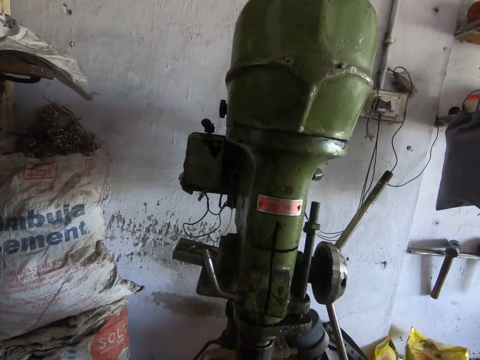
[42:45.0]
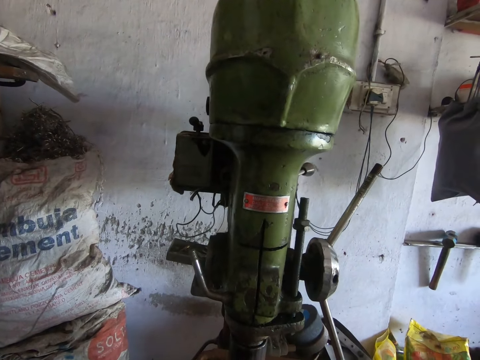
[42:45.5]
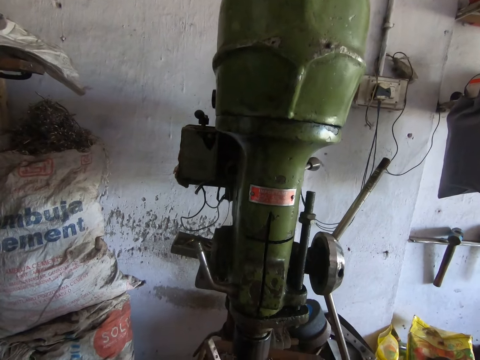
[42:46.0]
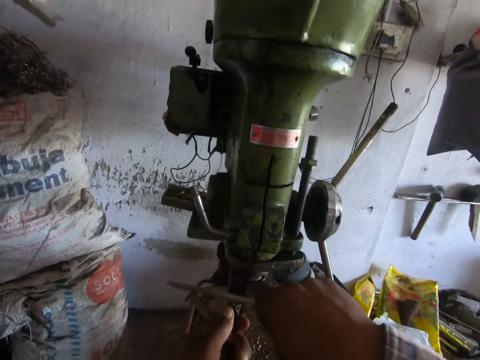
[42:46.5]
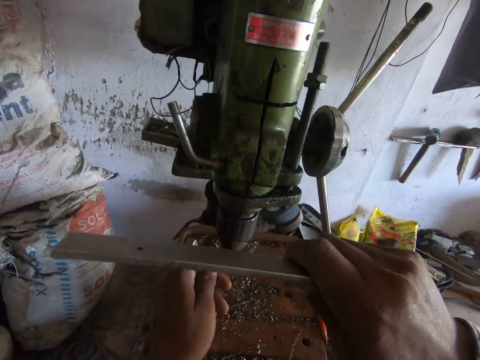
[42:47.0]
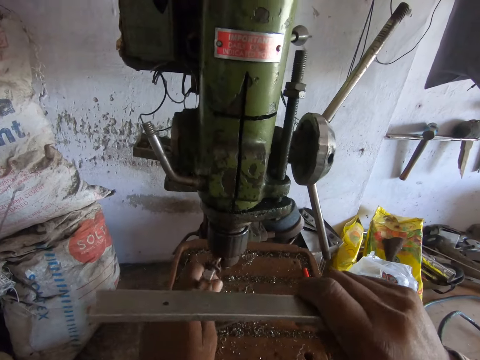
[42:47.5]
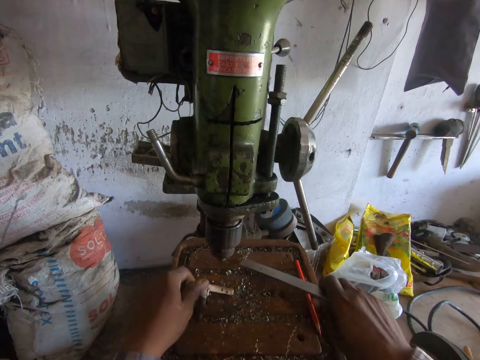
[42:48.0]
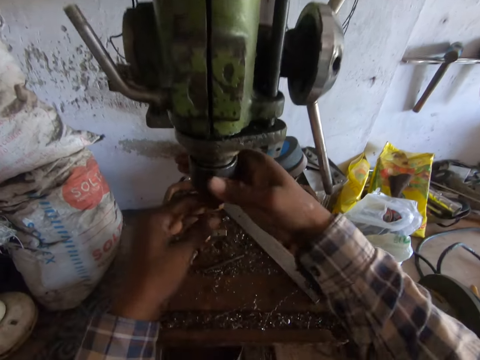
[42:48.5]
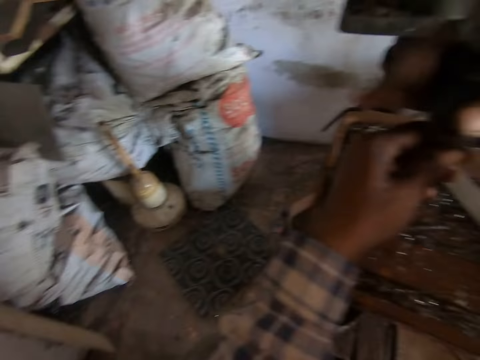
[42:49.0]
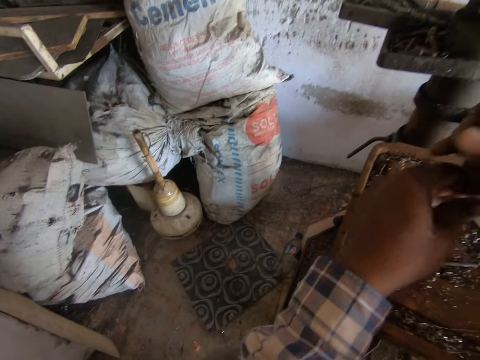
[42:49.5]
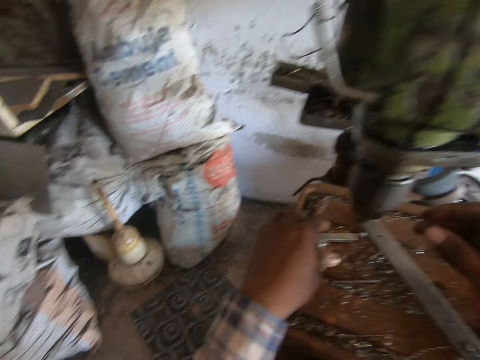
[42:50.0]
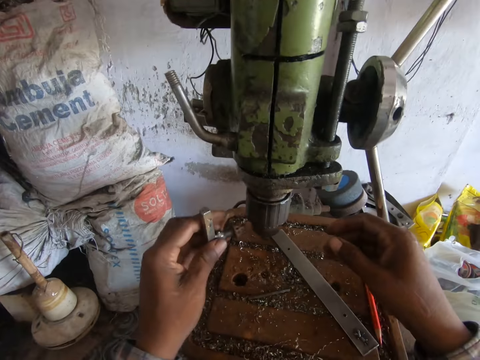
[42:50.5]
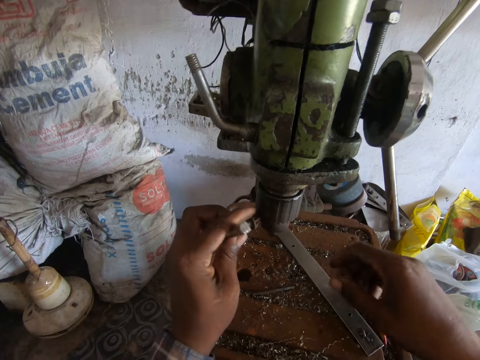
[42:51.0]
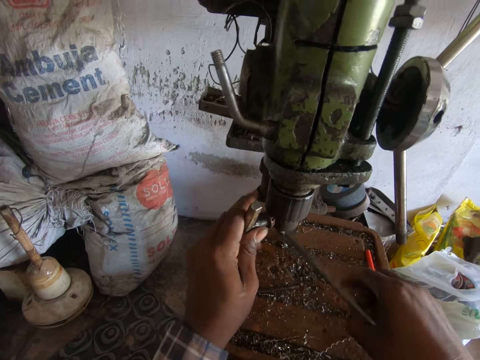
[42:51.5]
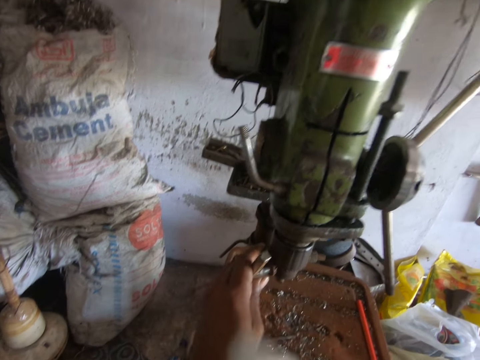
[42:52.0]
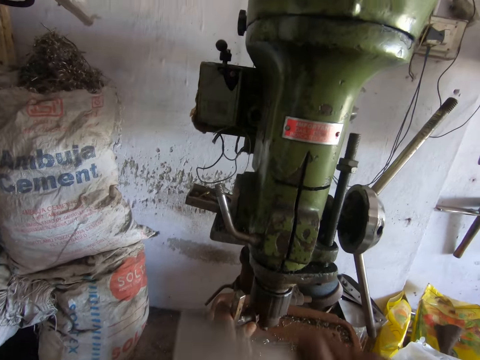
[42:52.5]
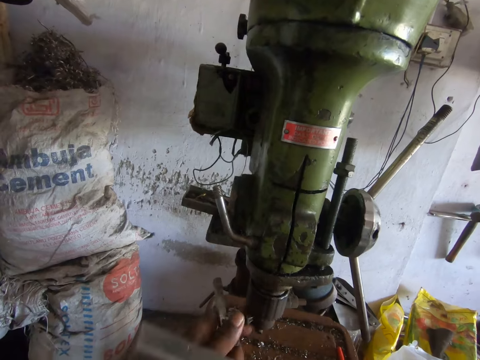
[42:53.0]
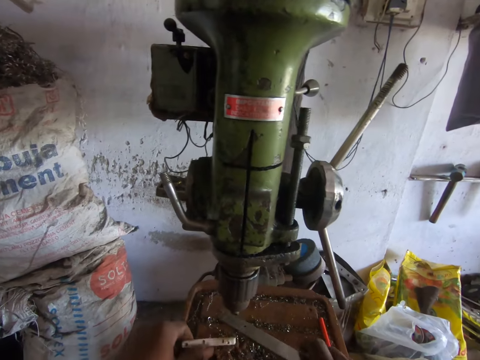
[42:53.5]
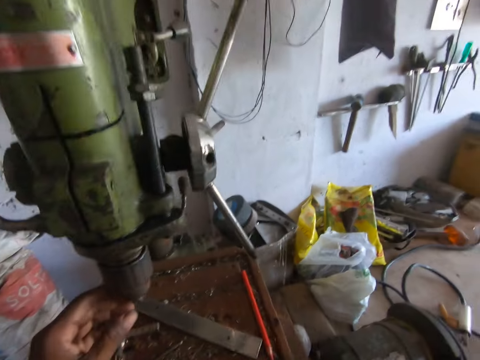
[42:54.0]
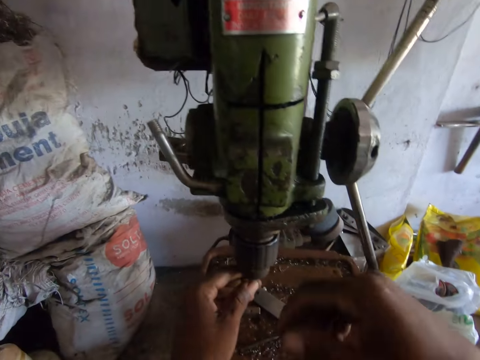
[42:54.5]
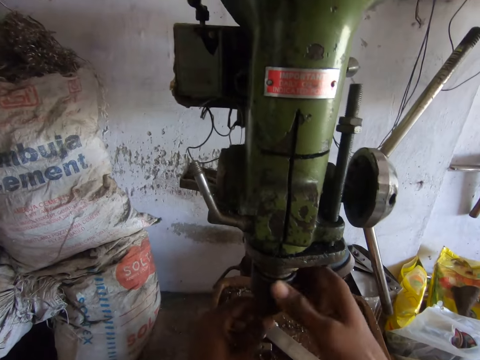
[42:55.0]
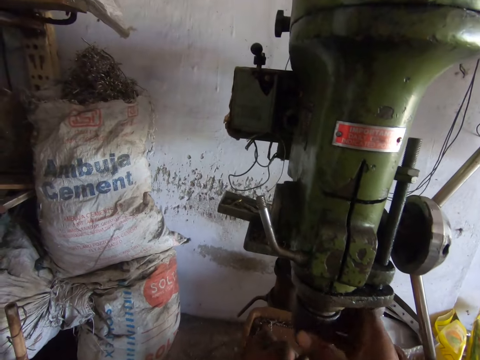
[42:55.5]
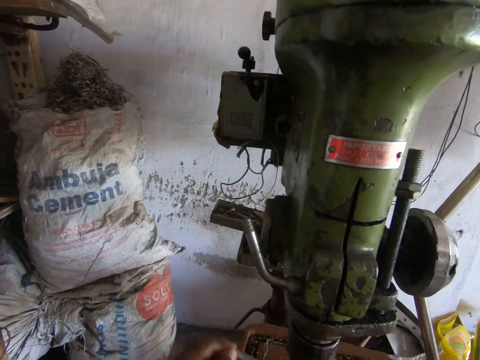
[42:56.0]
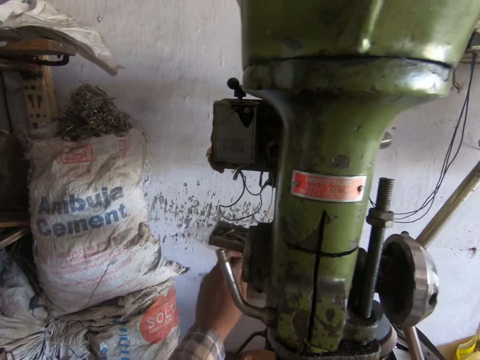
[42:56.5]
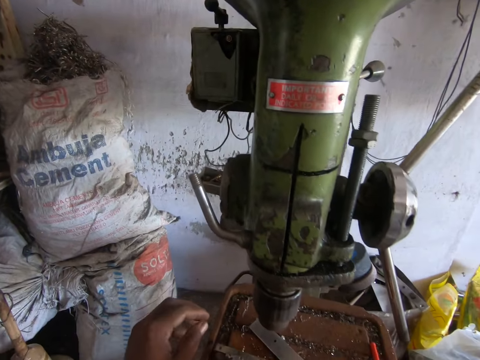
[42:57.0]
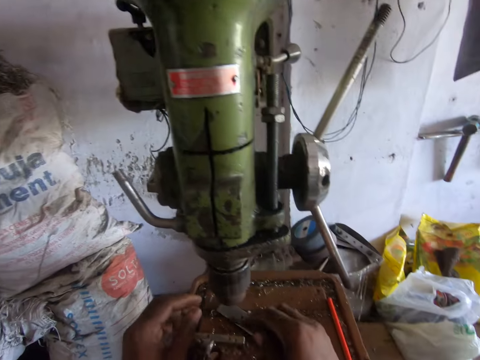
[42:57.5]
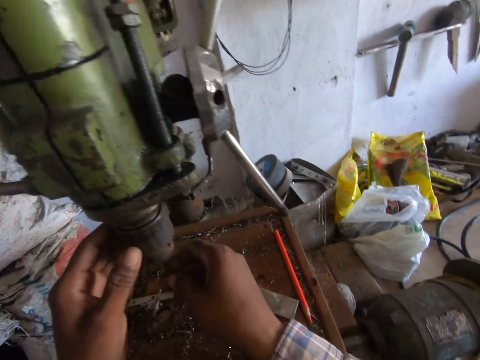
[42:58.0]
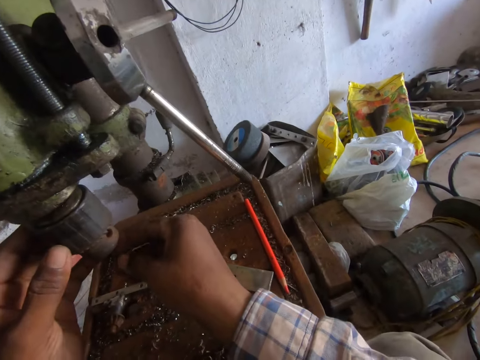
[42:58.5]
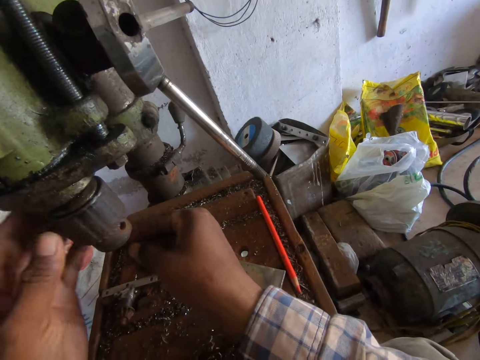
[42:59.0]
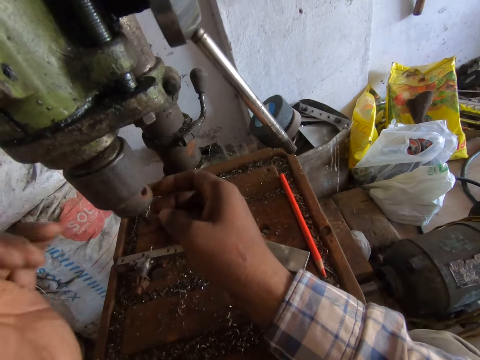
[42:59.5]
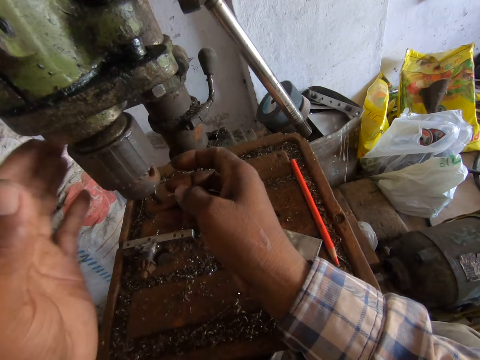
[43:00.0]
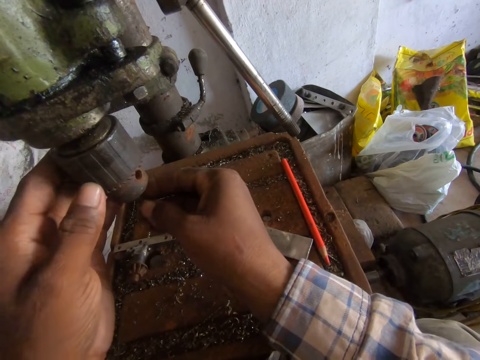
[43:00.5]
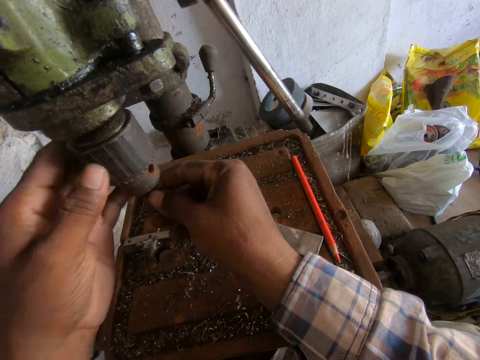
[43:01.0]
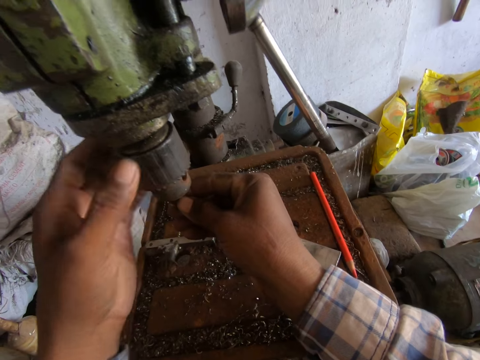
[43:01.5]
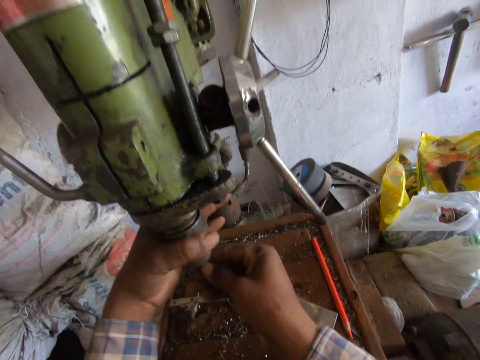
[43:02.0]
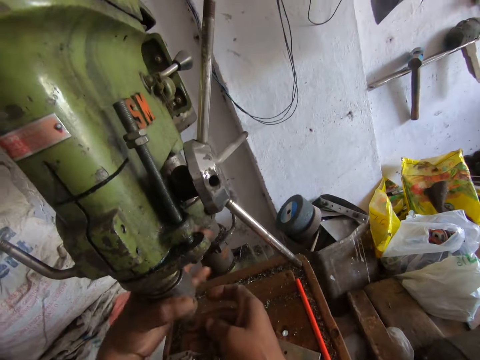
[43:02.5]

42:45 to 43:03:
The camera wearer hits the drill bit into the drill chuck of the drilling machine with an iron in his right hand. He removes the drill bit from the drill chuck of the drilling machine with his left hand. He puts the drill bit on the drill chuck of the drilling machine with his left hand. He drops the iron in his right hand on the drilling machine table. He drops the iron in his left hand on the drilling machine table. He loosens the drill chuck of the drilling machine with both hands. He fixes a spindle on the grinding machine and rotates the spindle. He picks up the drill bit from the drilling machine table with his left hand. He puts the drill bit into the drill chuck of the drilling machine with his left hand. He picks up the iron from the table with his right hand. He hits the drill bit into the drill chuck of the drilling machine with the iron in his right hand. He drops the iron in his right hand on the drilling machine table. He drops the drill bit in his left hand on the drilling machine table. He holds the drill chuck of the drilling machine with his left hand. He turns the drill chuck of the drilling machine with his right hand. He fixes the spindle on the grinding machine. He throws the iron on the floor with his left hand. He taps on the grinding machine. He fixes the drill bit in his right hand into the drill chuck of the drilling machine. He turns the drill chuck of the drilling machine with his left hand.

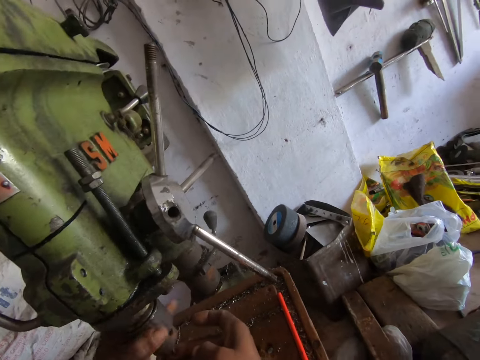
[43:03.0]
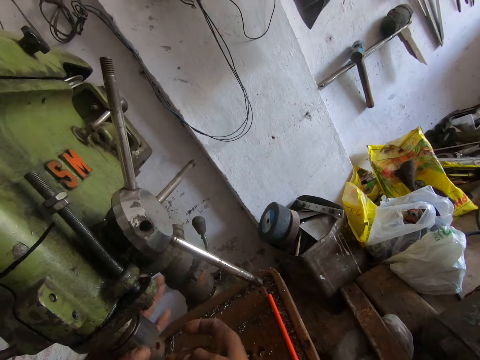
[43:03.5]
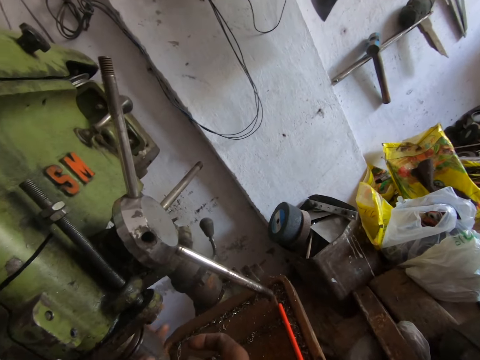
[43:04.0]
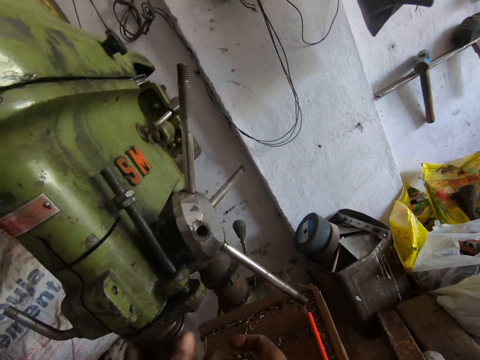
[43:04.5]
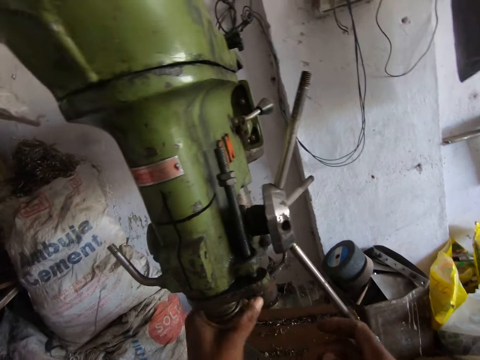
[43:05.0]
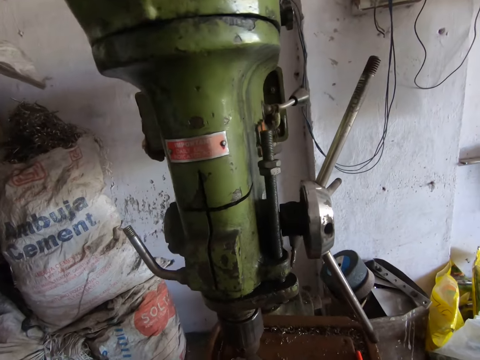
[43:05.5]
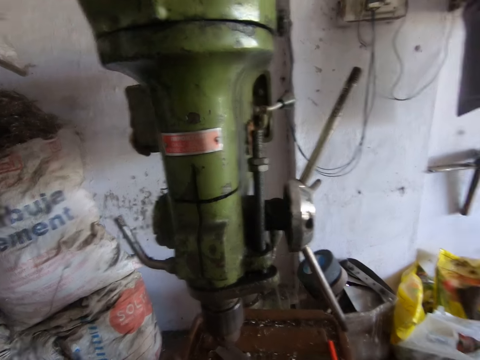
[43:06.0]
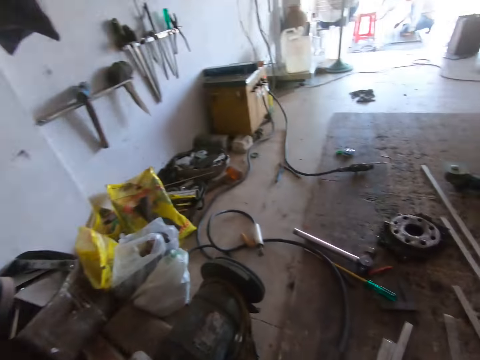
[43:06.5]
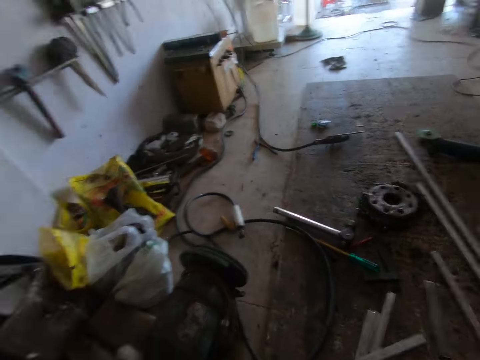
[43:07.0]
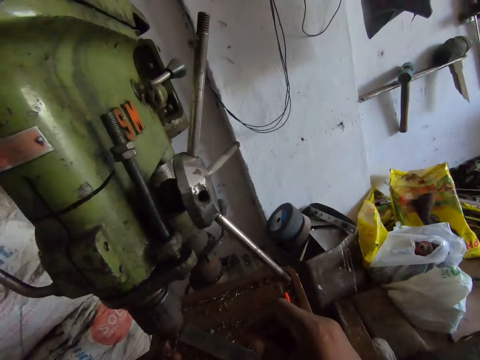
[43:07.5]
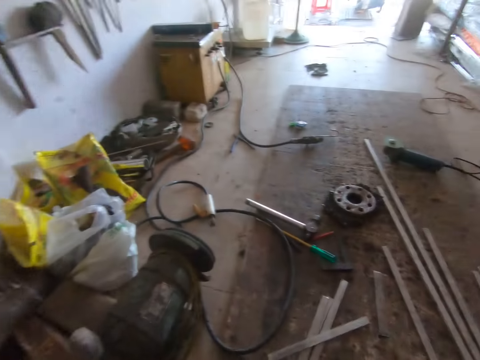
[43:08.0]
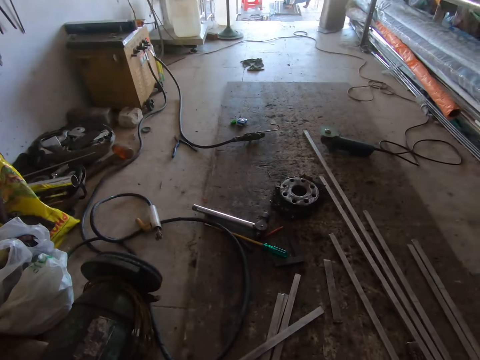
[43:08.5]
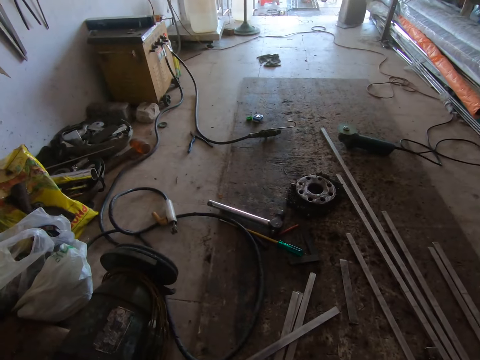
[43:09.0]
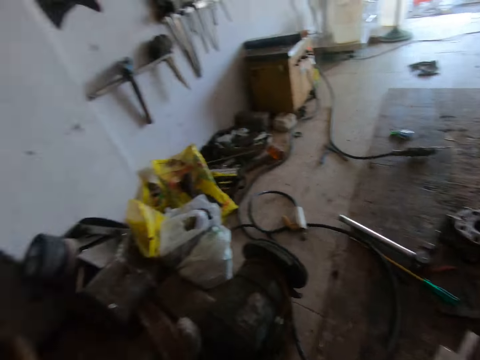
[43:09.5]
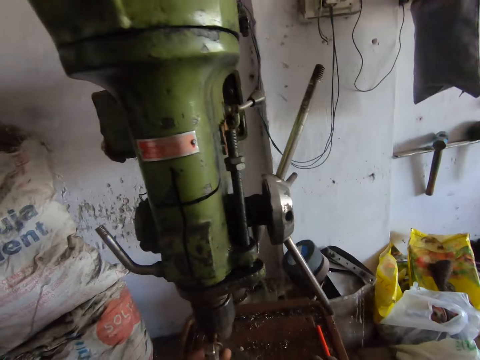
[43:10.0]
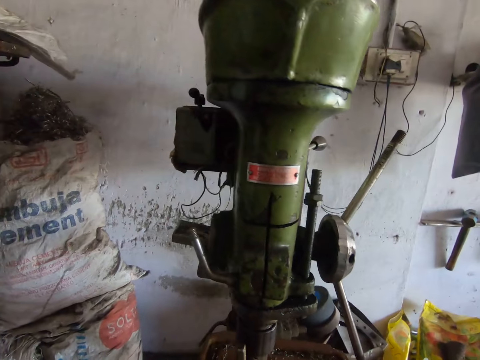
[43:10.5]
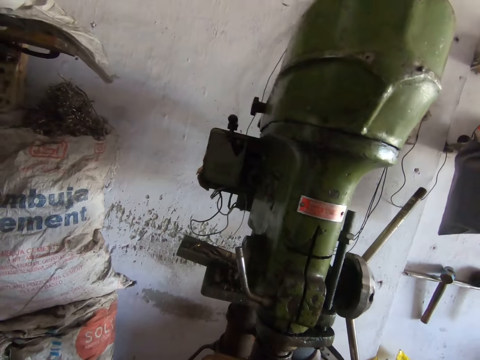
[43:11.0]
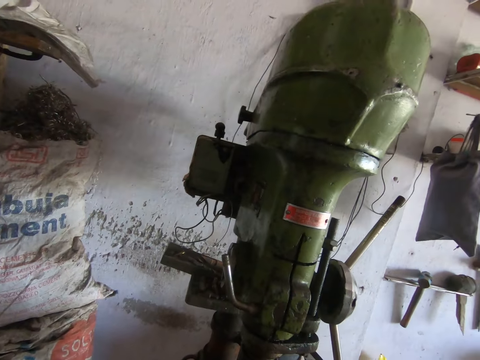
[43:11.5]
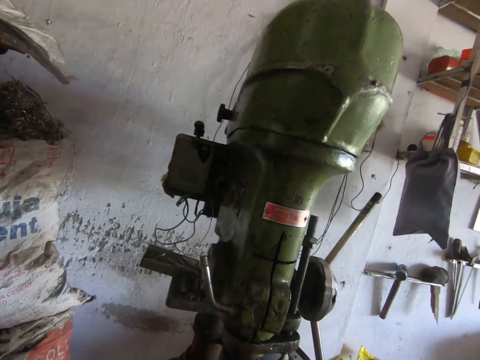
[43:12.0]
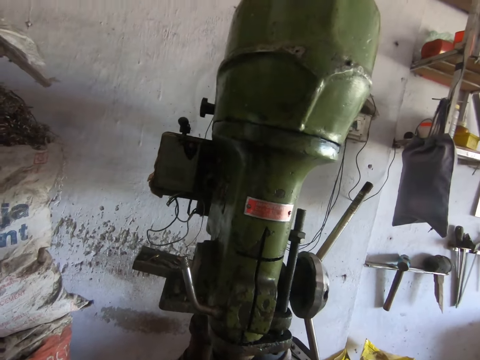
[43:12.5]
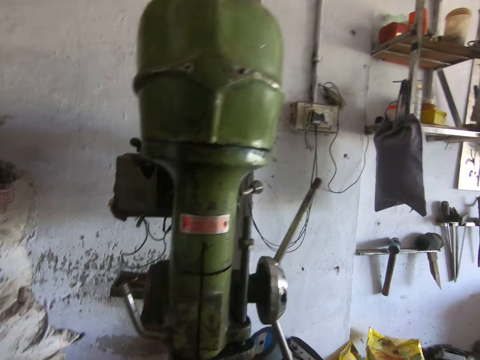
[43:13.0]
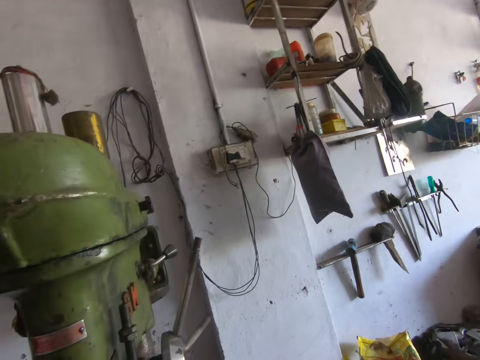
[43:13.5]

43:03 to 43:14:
The camera wearer looks around. They fix something on the grinding machine.
